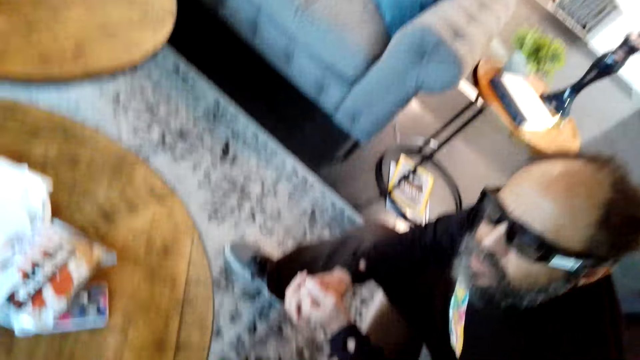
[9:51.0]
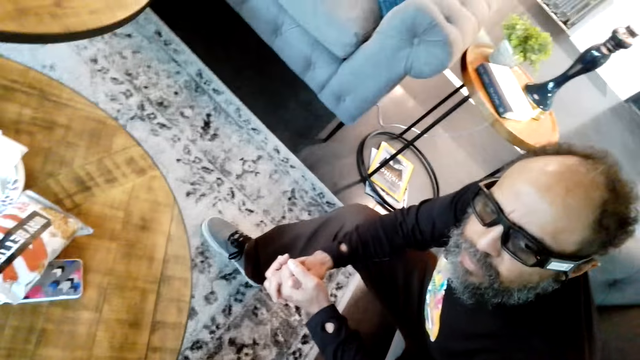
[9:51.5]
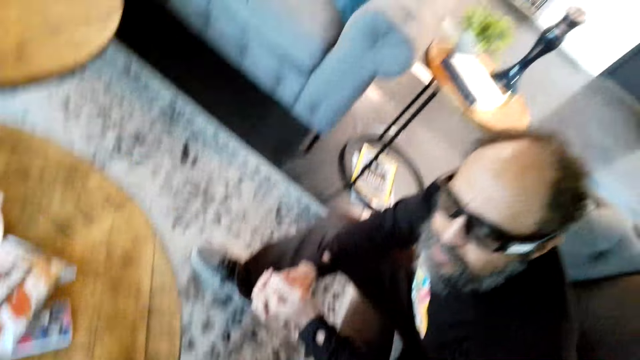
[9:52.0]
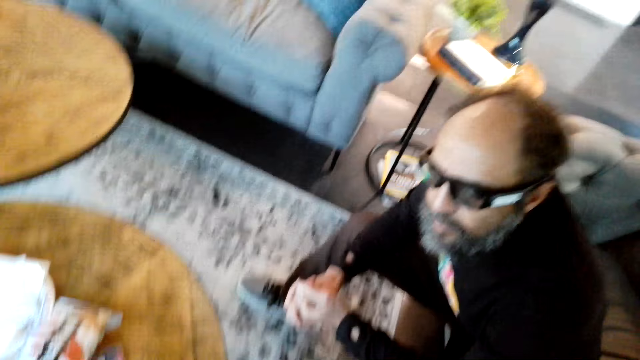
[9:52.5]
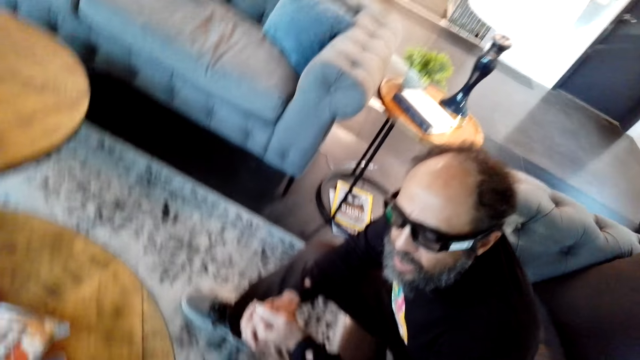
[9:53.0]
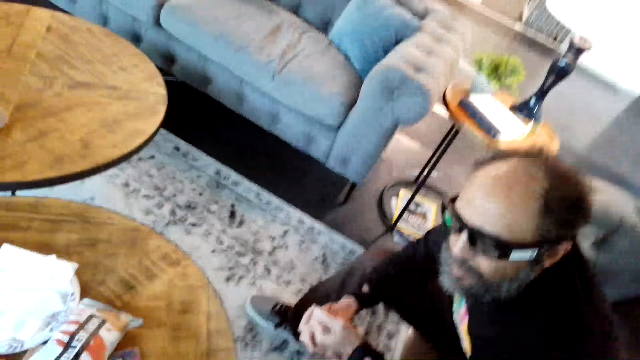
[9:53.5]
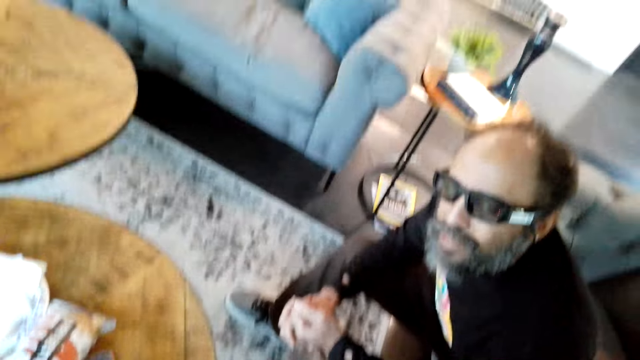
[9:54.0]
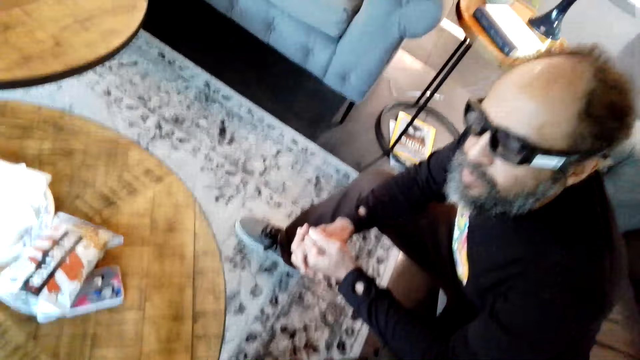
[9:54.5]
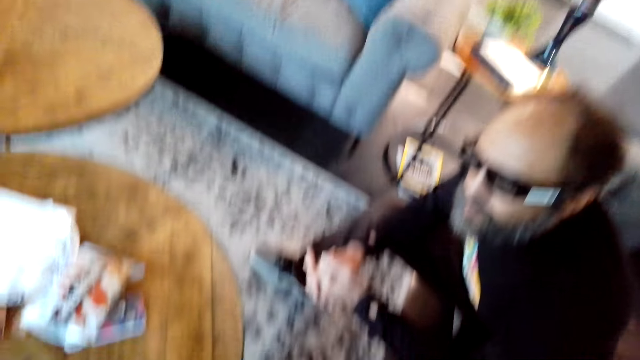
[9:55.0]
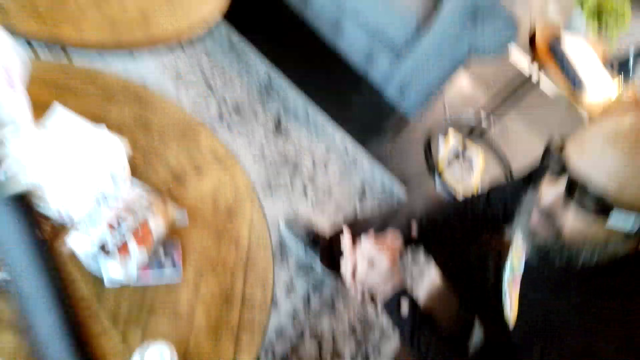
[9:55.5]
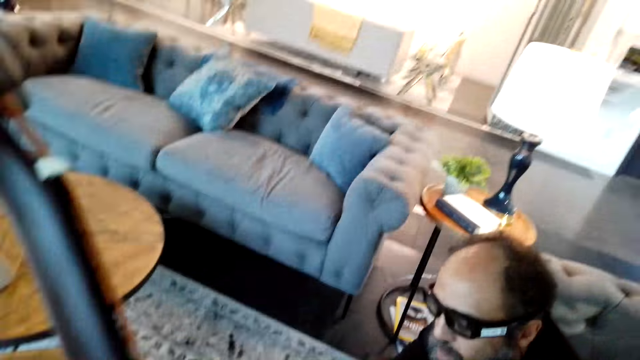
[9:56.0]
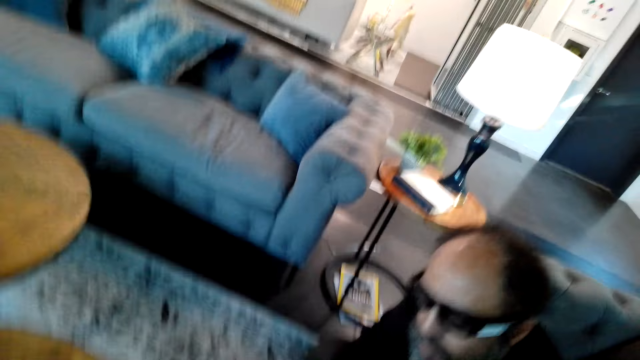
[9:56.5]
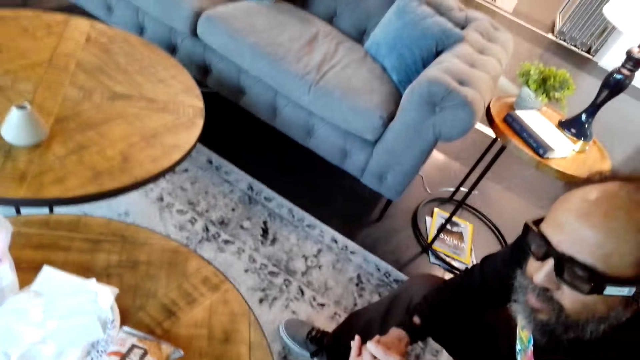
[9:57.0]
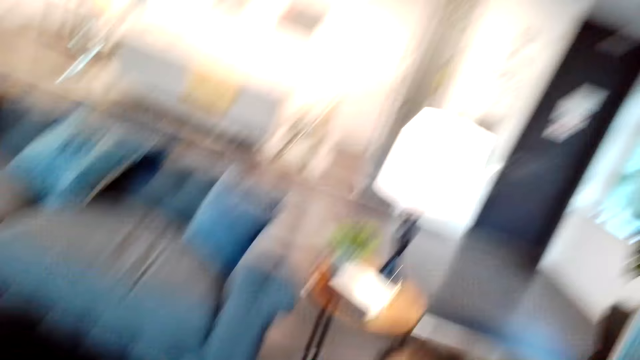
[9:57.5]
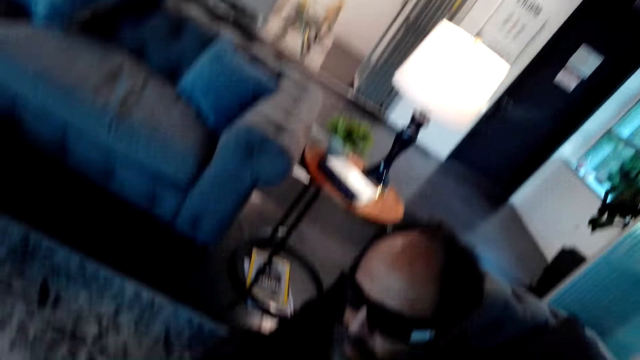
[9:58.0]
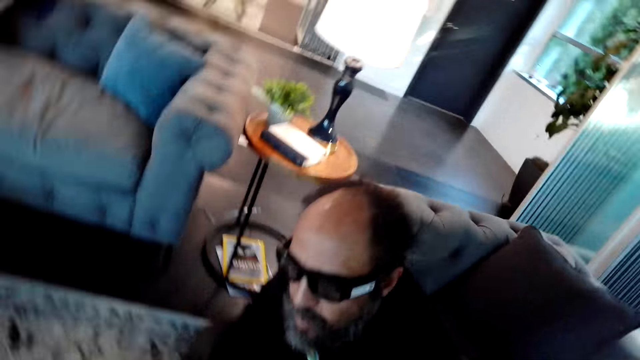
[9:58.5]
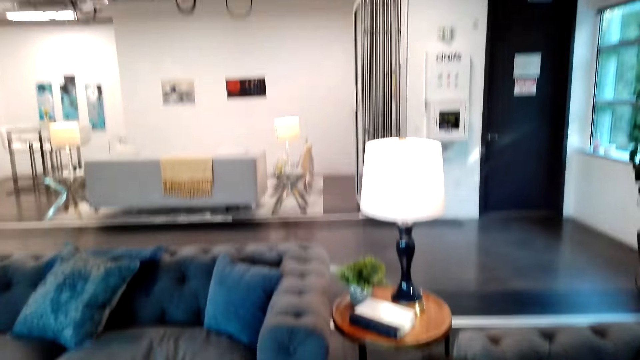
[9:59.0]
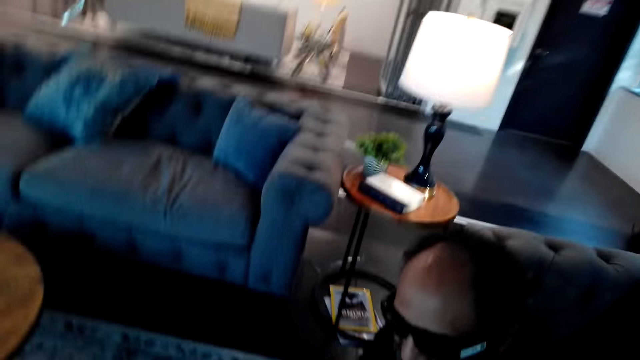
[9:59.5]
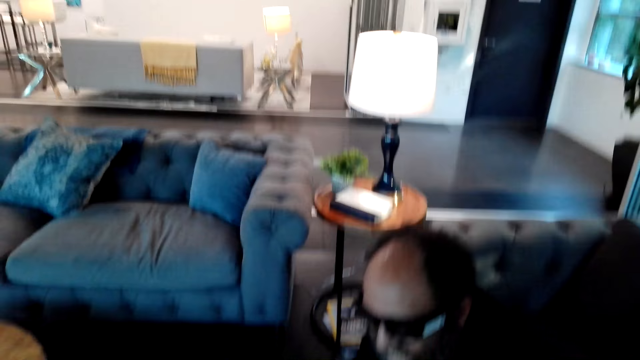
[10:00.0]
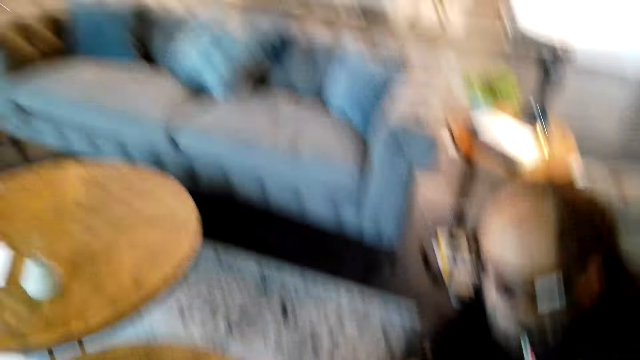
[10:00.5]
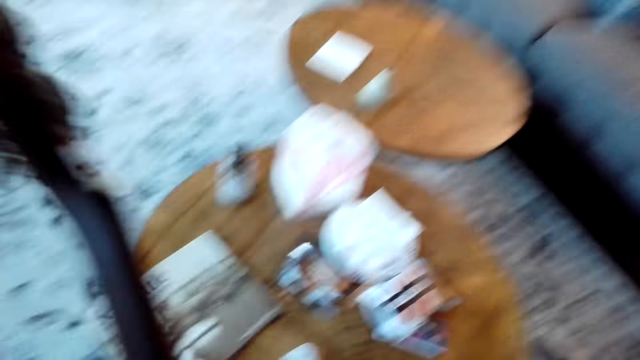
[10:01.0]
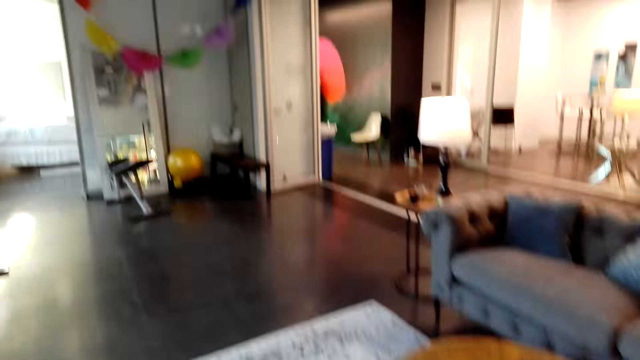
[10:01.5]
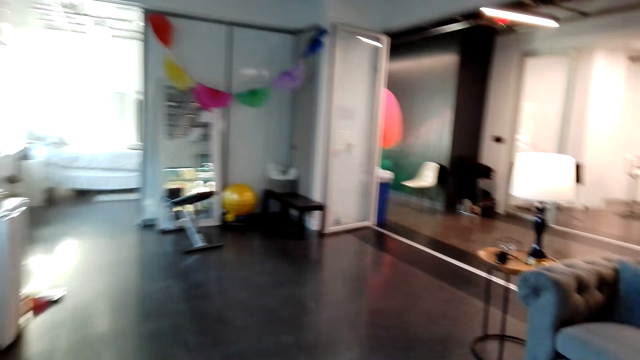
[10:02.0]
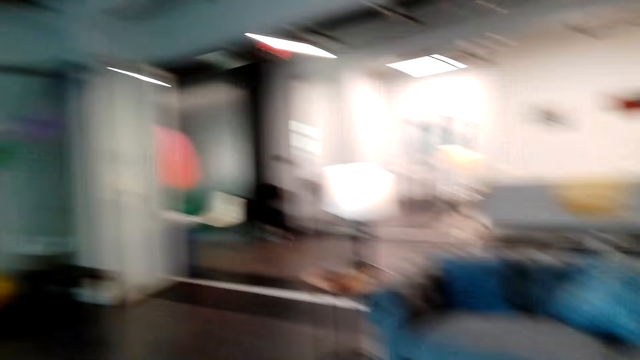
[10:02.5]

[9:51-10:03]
The camera wearer speaks and plays a guitar. A man speaks. The camera wearer plays the guitar. The man sits on the couch. The camera wearer sings. The man sits on the couch again. The camera wearer walks around.

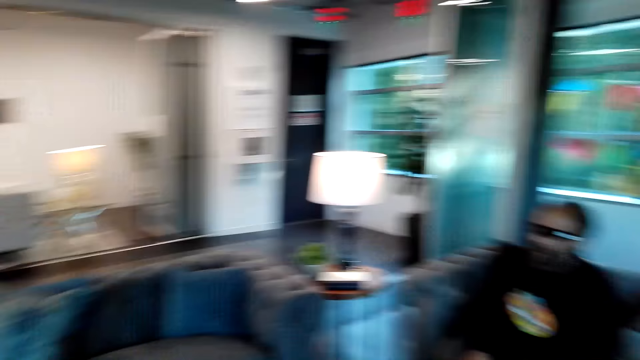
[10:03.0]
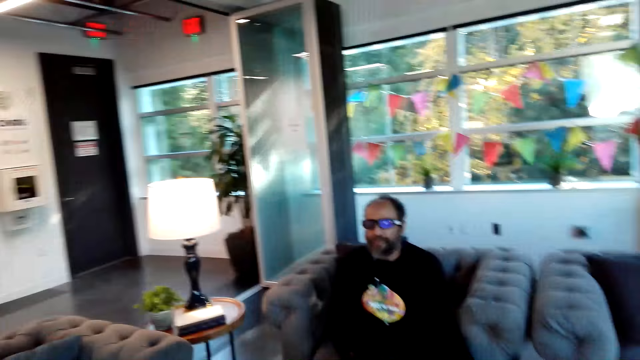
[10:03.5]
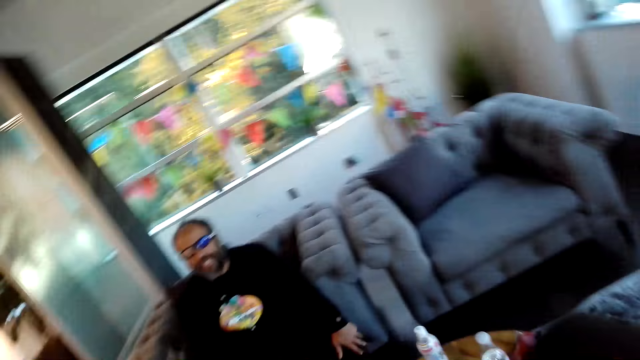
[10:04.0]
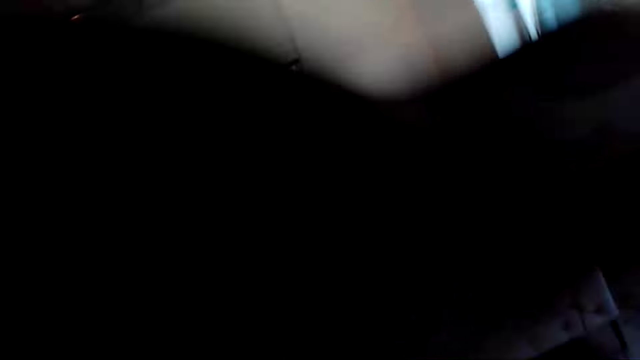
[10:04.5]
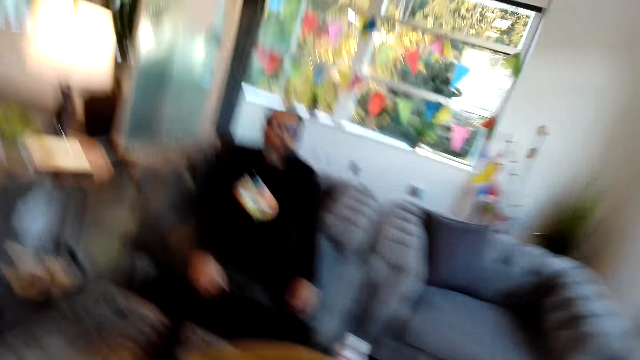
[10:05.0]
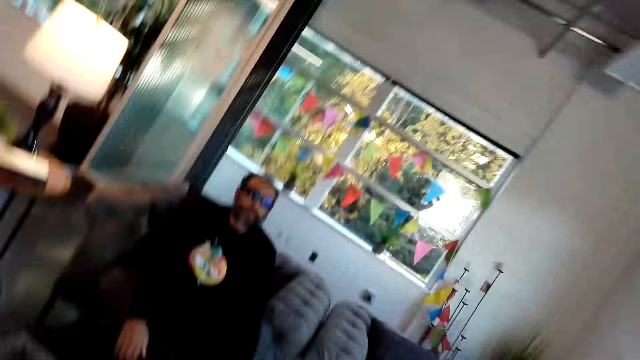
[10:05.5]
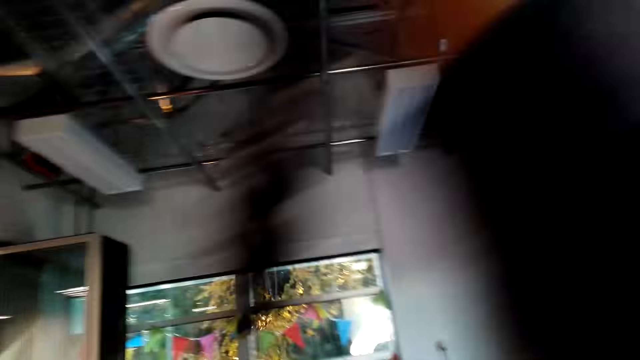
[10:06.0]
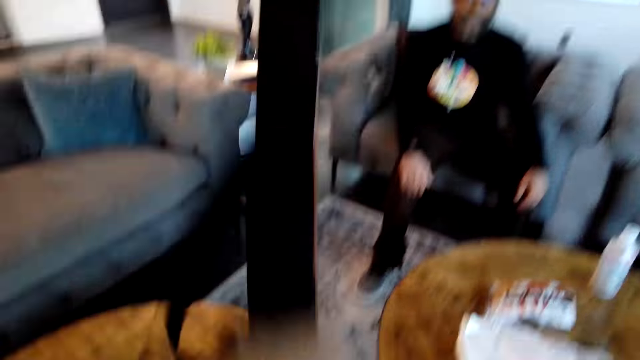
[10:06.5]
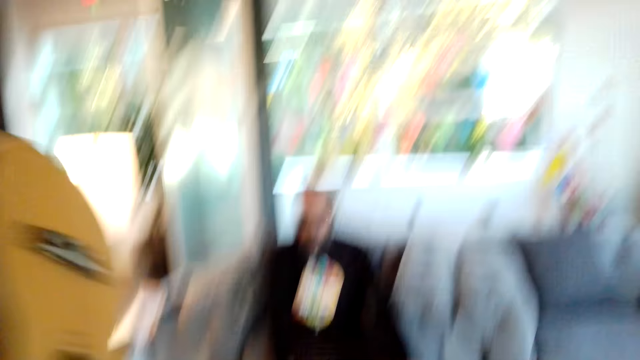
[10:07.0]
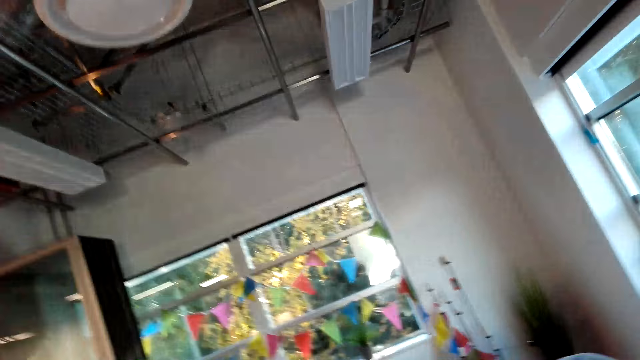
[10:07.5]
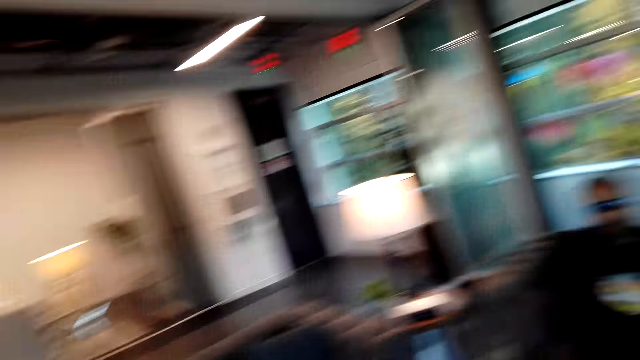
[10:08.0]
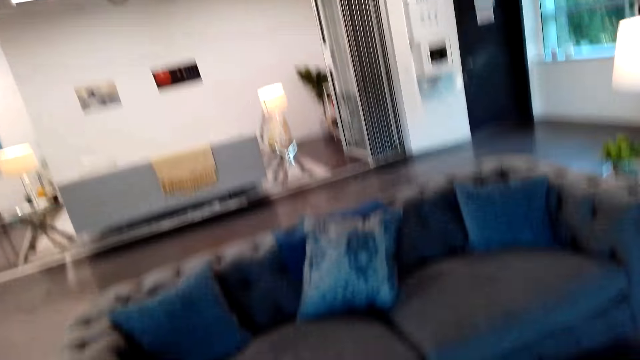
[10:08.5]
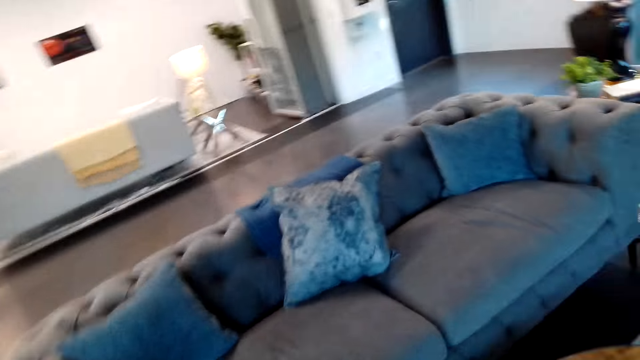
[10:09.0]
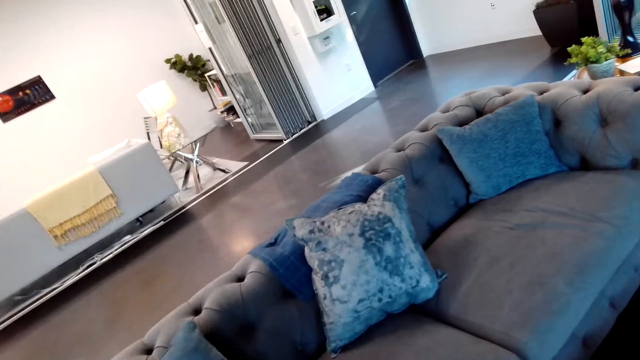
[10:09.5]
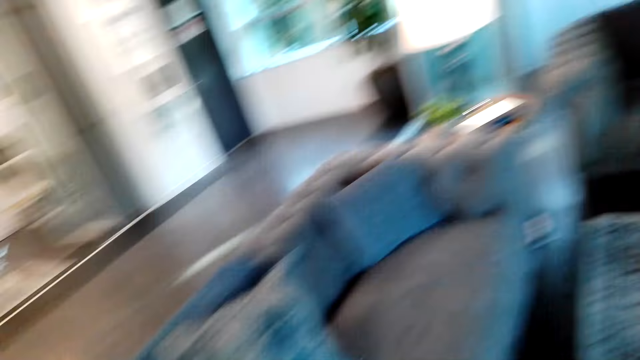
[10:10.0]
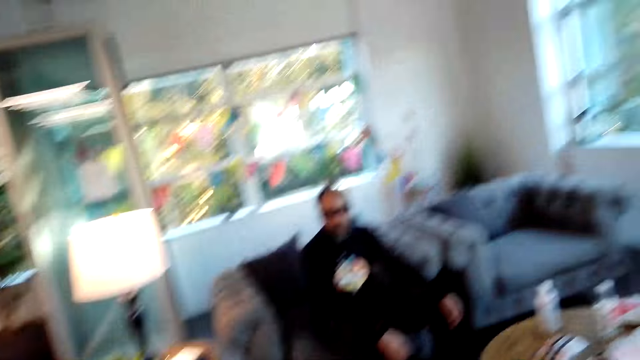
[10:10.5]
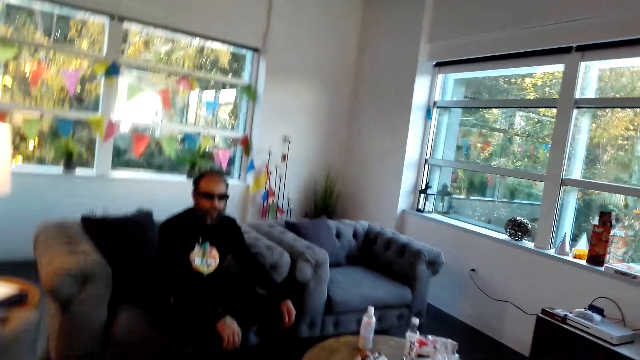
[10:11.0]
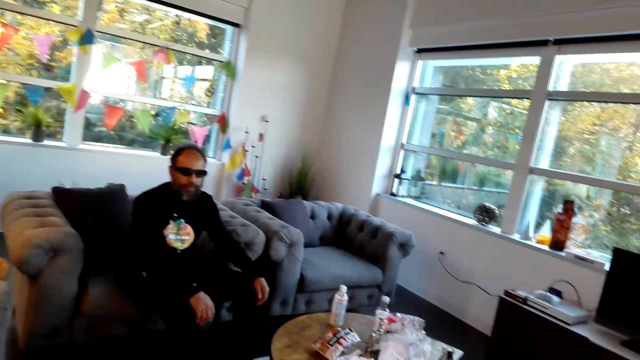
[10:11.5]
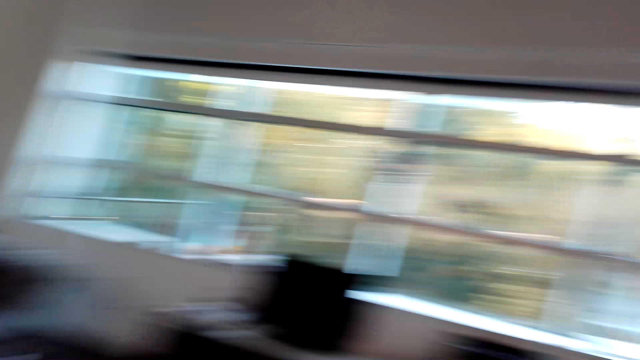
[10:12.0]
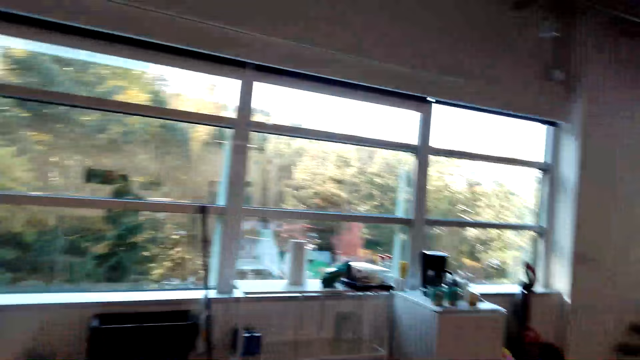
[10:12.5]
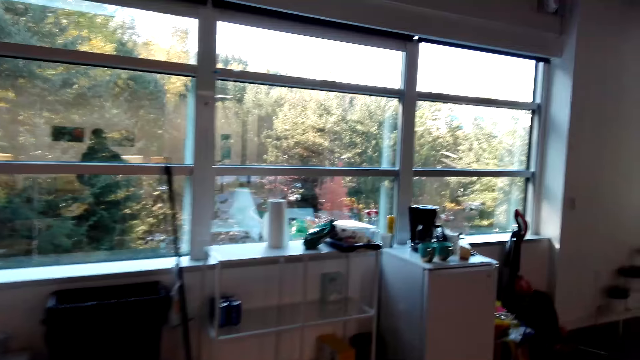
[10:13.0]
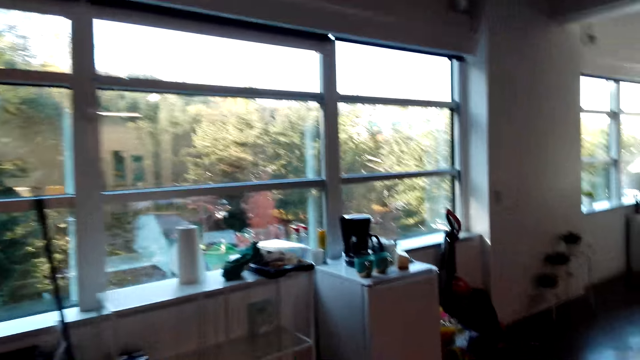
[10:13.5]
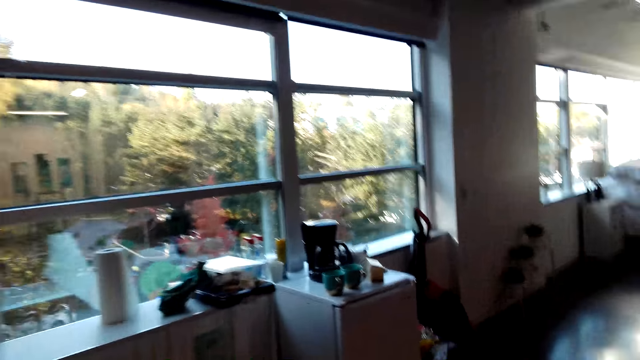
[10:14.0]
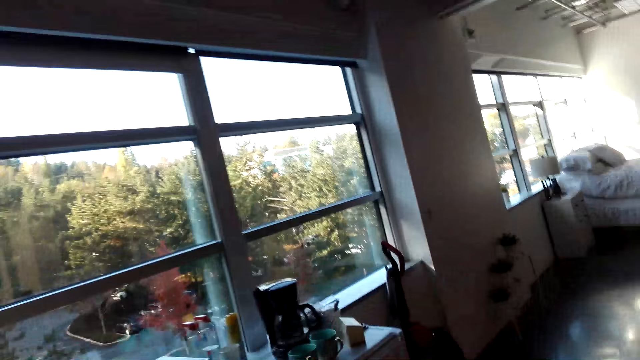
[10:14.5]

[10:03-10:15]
A man sits on the couch. The camera wearer removes a guitar. They look around. The man sits on the couch. The camera wearer speaks. The man sits on the couch. The camera wearer looks around. The man sits on the couch again. The man speaks. The camera wearer looks around and walks around. The man speaks.
